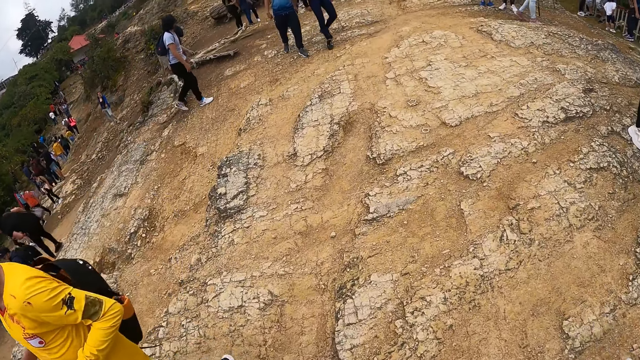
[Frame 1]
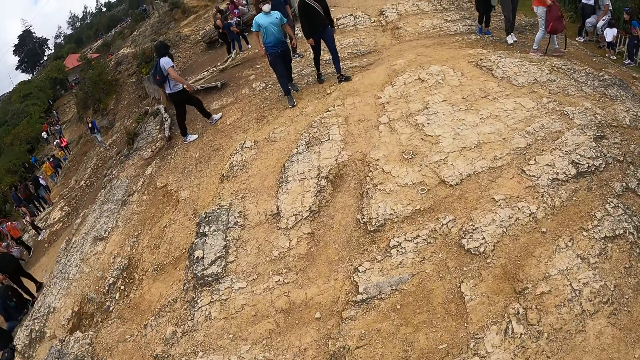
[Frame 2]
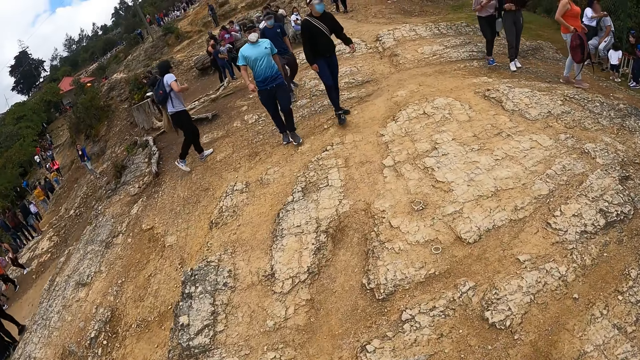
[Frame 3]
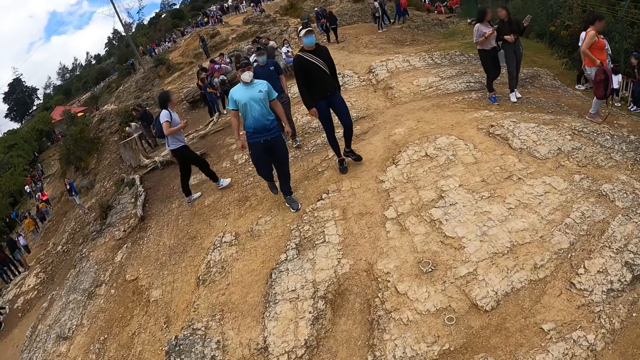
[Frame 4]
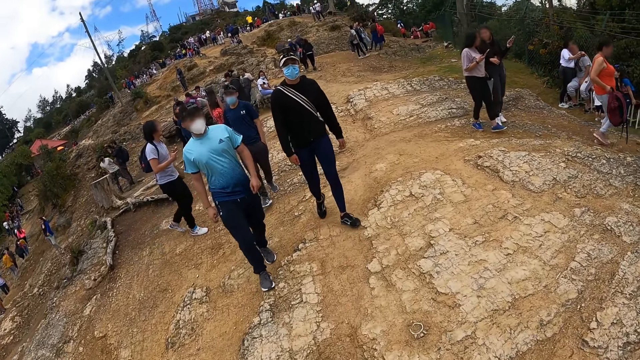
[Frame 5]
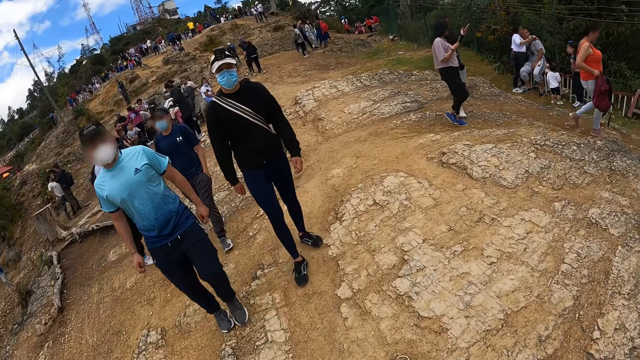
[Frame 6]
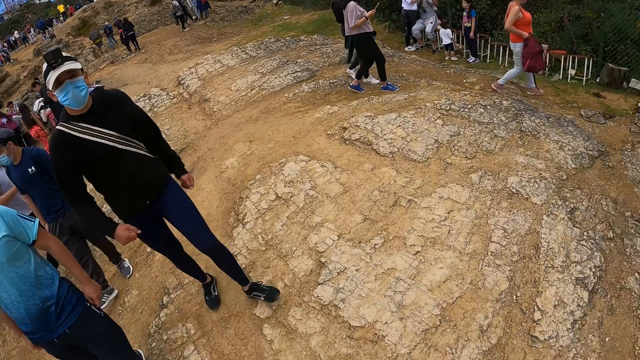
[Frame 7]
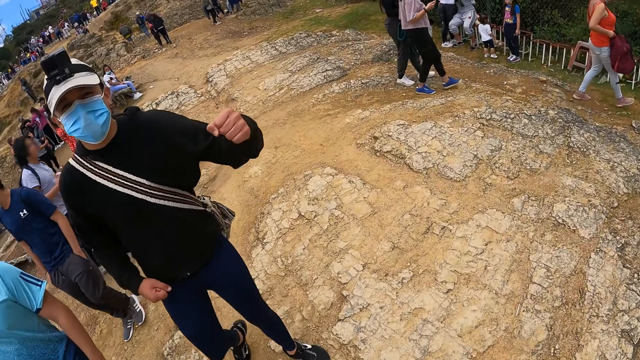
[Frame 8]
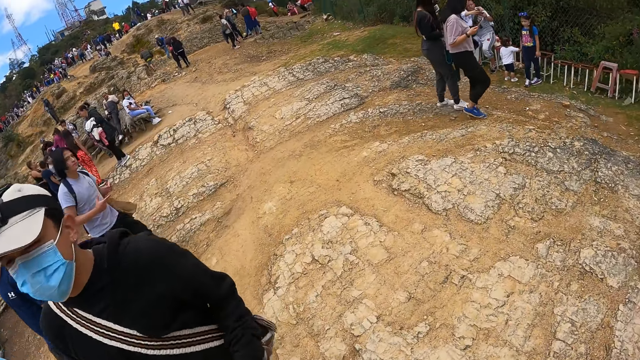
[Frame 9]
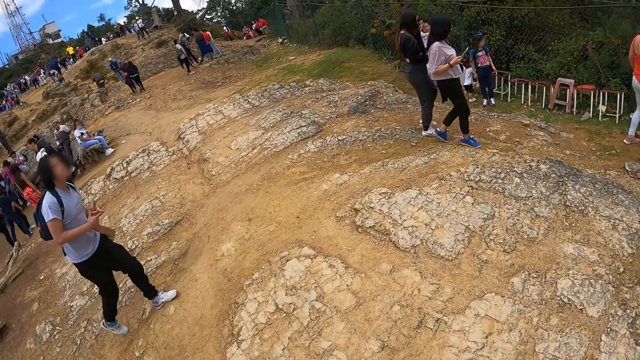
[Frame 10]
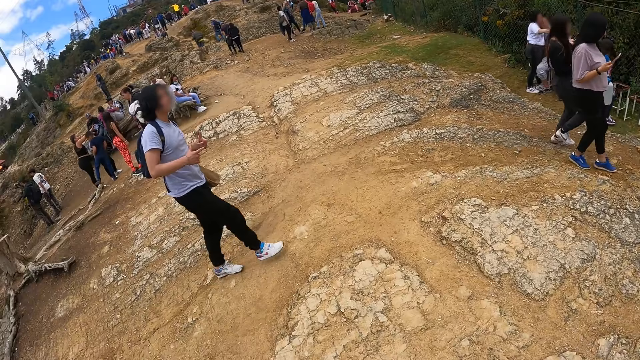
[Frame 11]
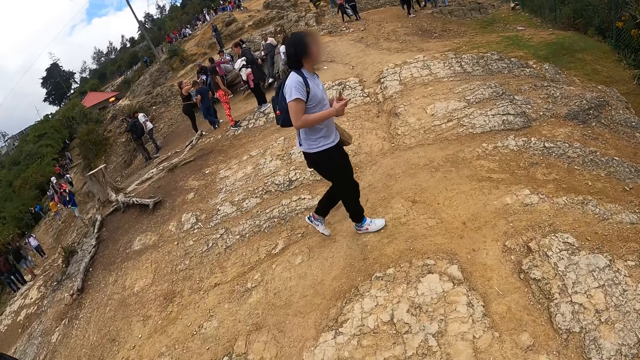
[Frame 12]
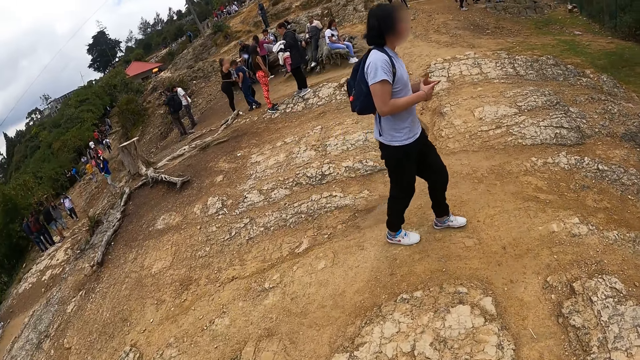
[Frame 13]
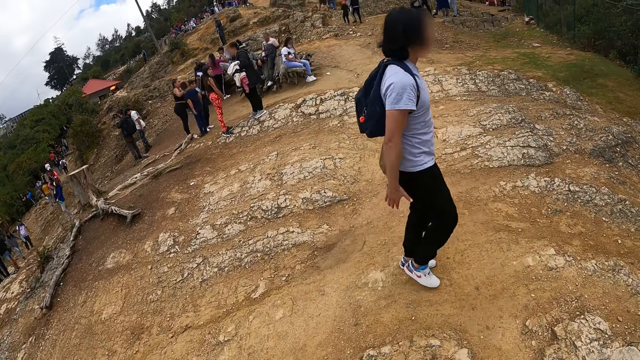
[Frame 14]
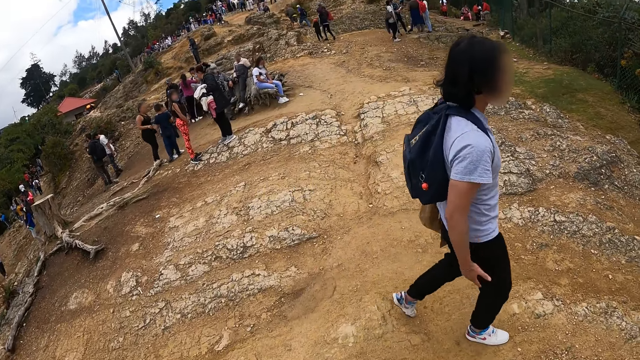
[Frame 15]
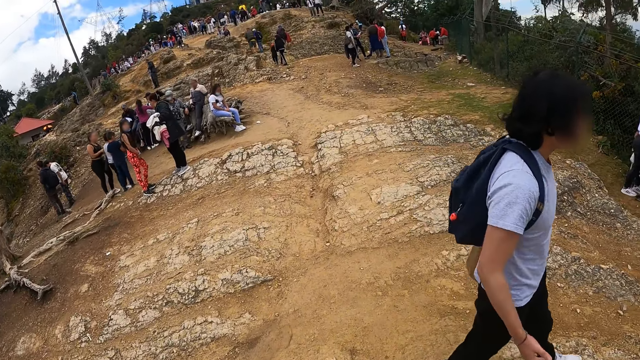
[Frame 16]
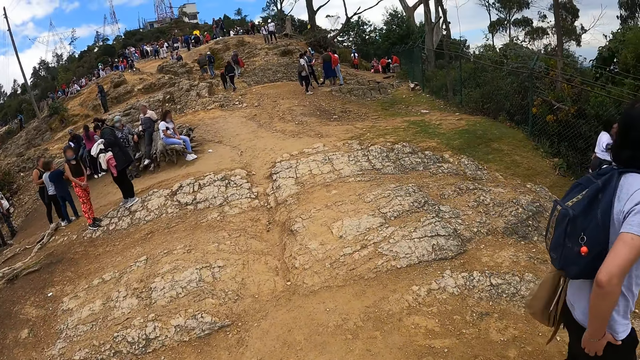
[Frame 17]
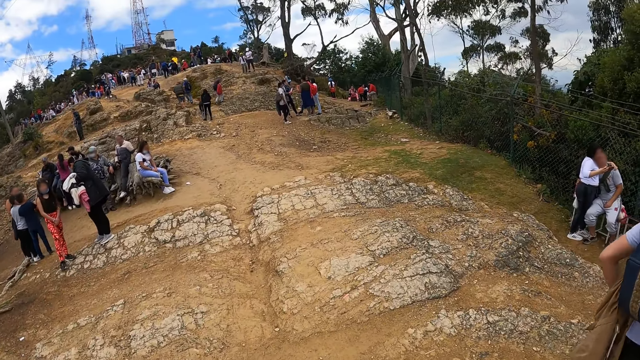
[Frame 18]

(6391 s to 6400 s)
The camera wearer looks at a man. They look around the park.

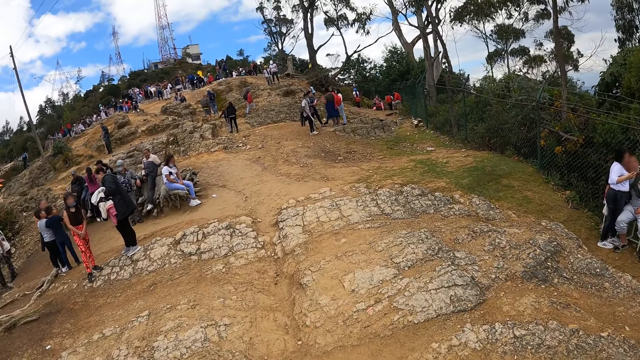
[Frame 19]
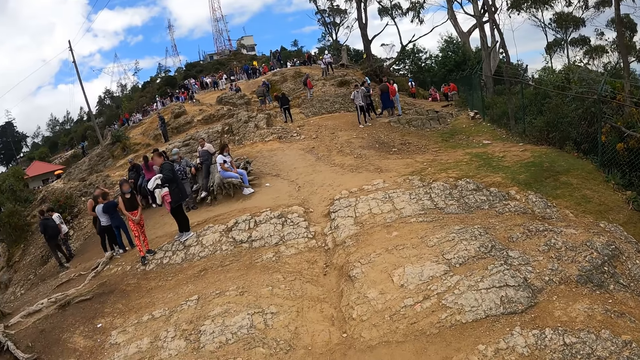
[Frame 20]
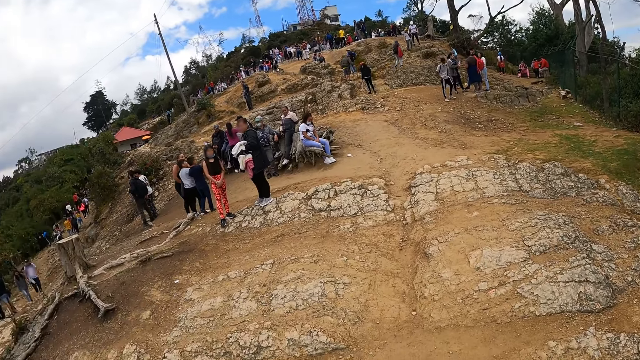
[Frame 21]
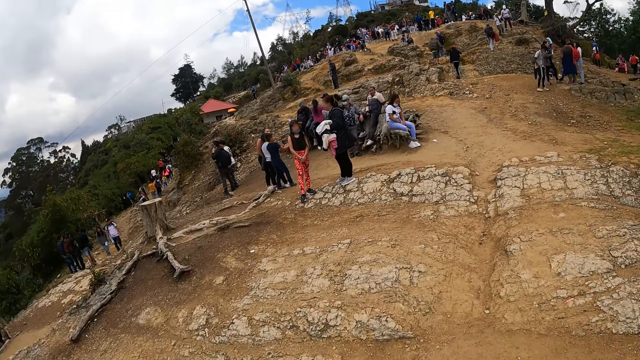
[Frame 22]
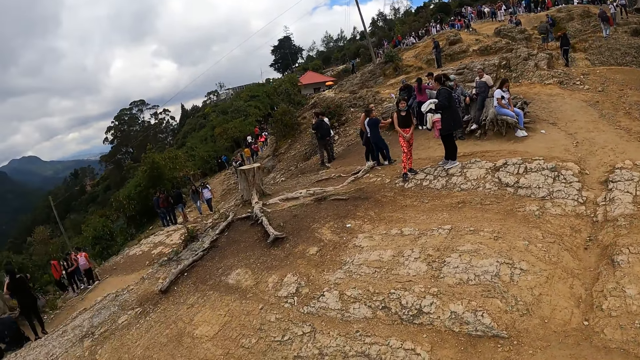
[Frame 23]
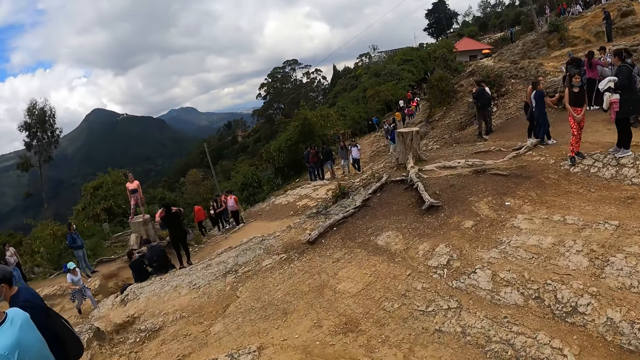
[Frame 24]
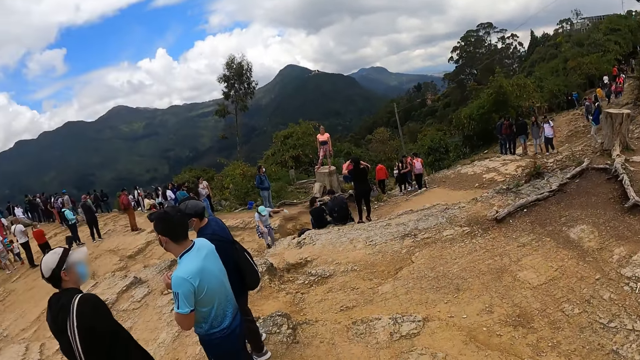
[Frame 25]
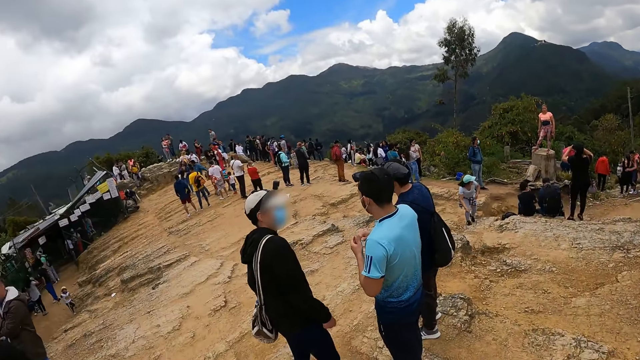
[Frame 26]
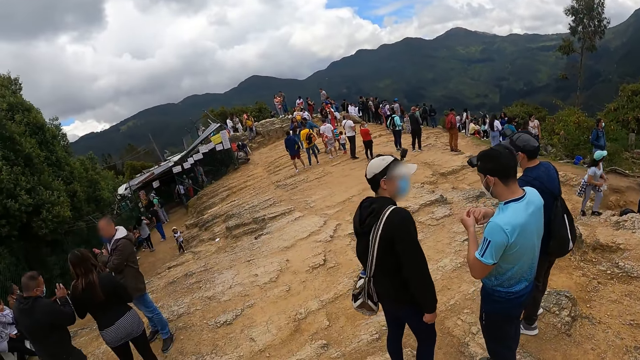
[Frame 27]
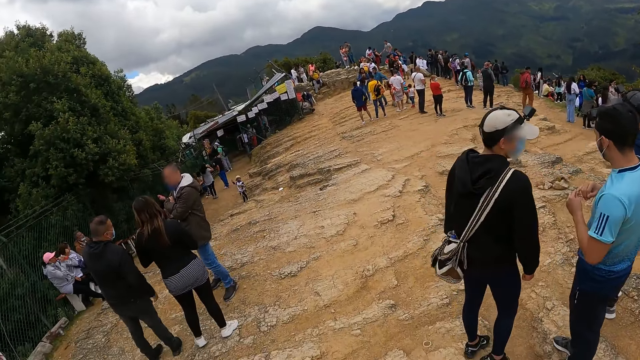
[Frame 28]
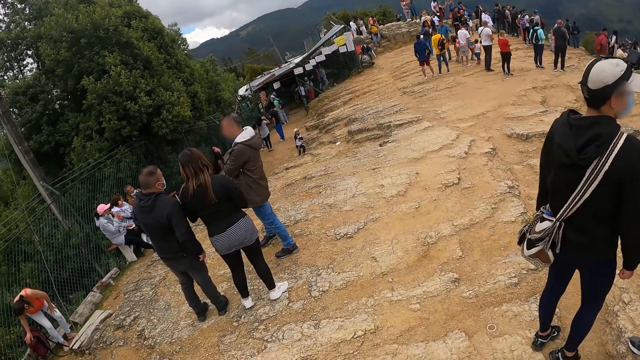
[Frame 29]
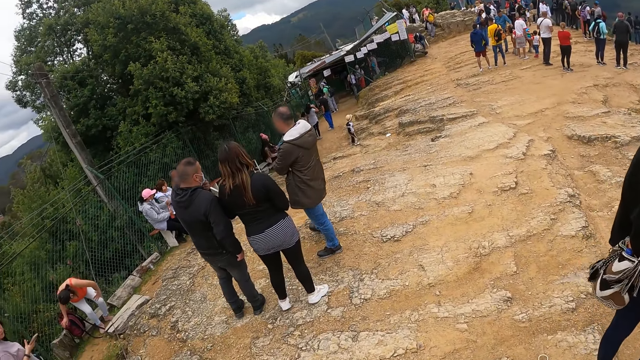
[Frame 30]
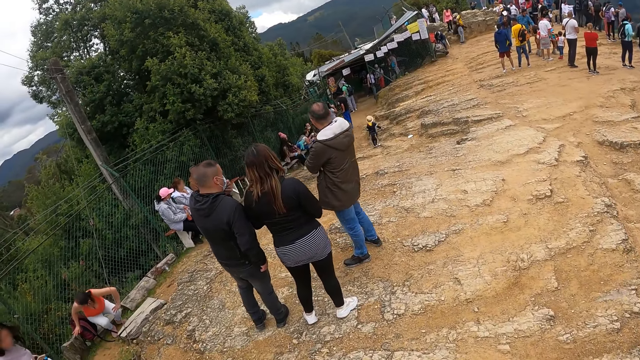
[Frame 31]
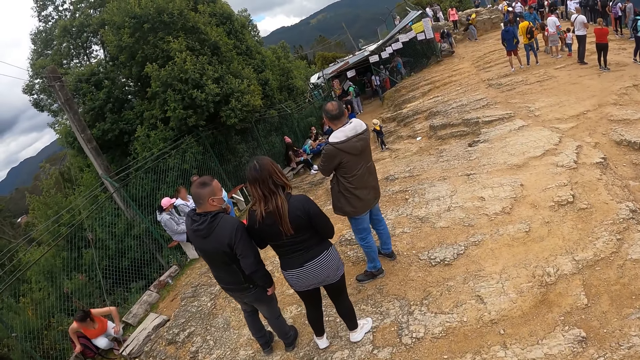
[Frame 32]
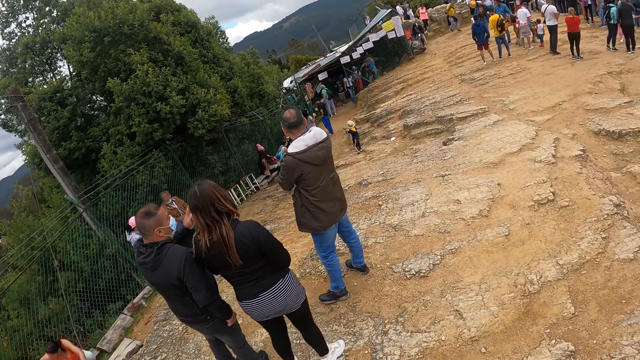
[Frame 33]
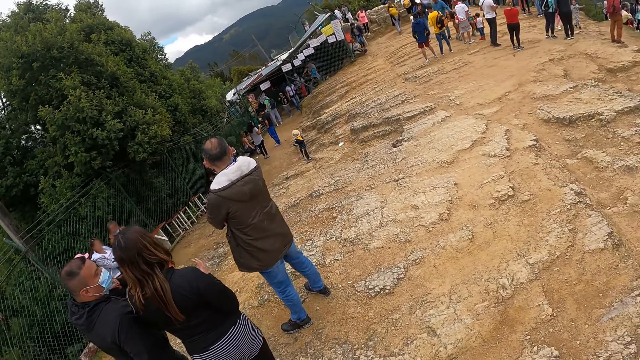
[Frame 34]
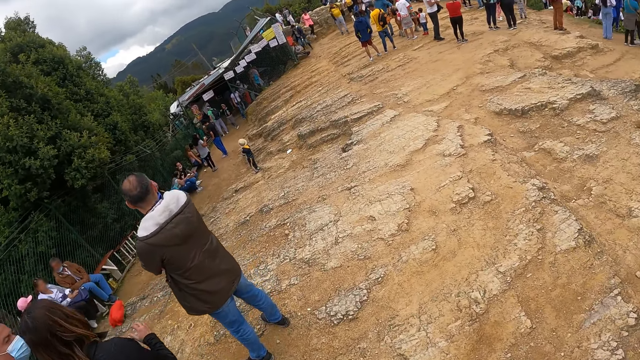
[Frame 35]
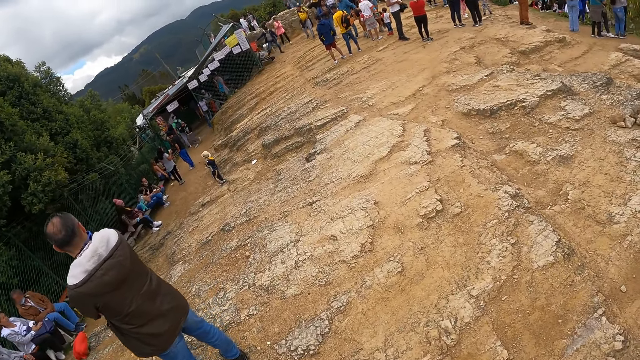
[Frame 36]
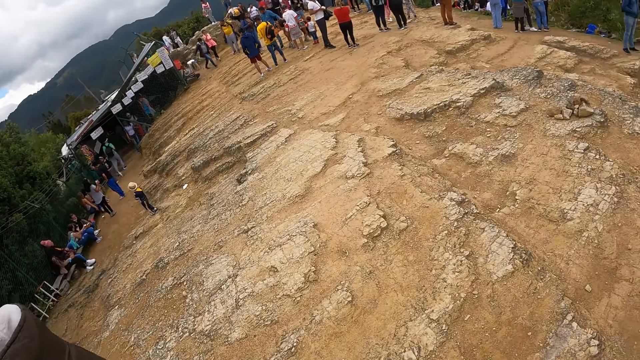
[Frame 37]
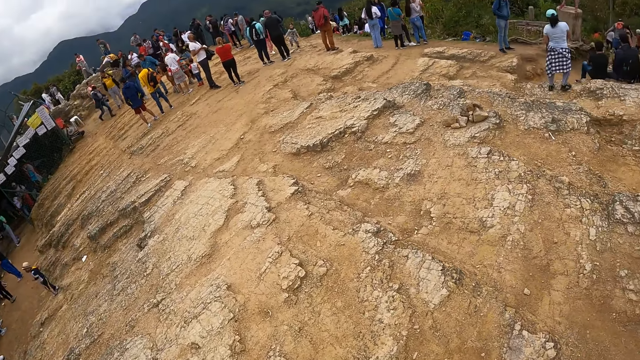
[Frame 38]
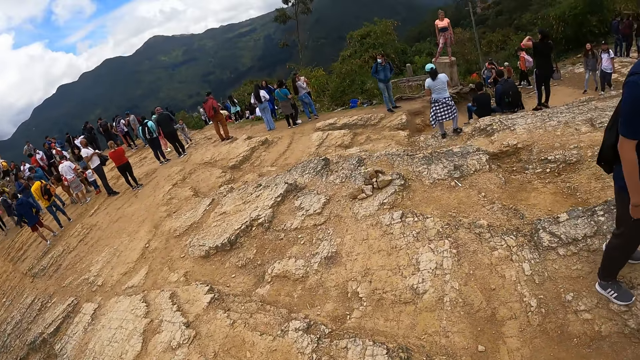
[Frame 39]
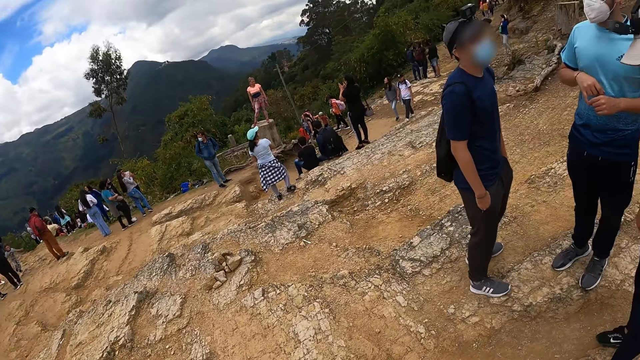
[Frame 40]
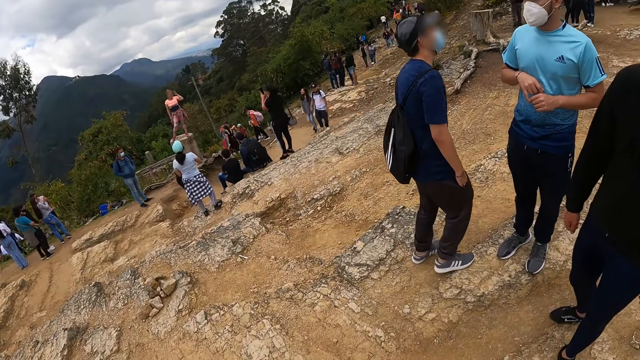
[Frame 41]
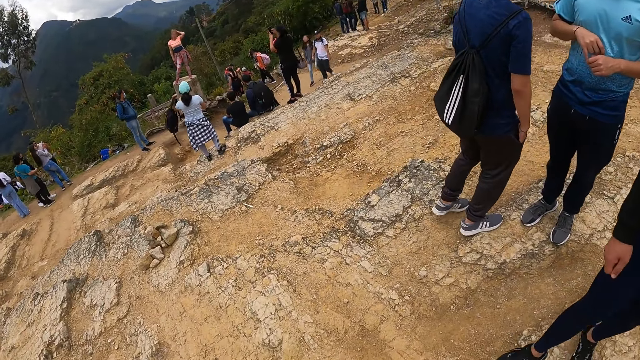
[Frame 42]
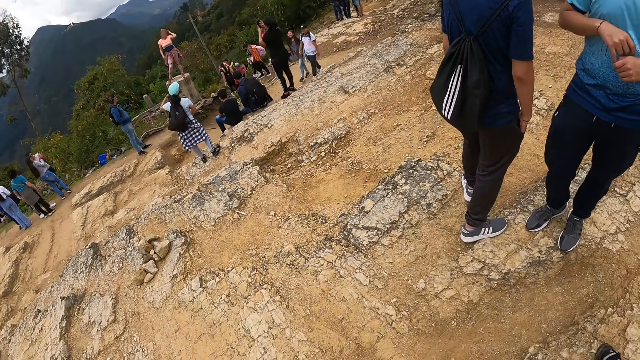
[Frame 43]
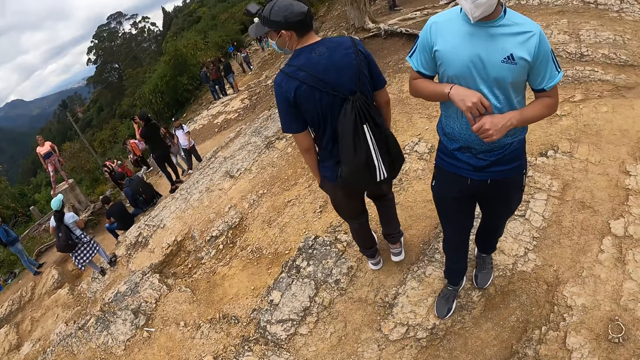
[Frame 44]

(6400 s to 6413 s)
The camera wearer looks around the park. They look around the park again.
